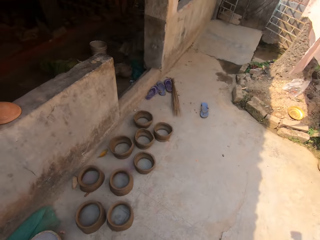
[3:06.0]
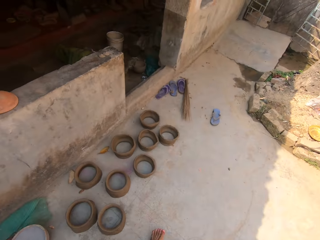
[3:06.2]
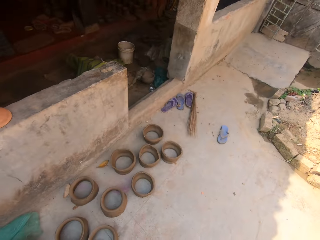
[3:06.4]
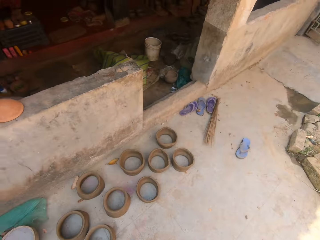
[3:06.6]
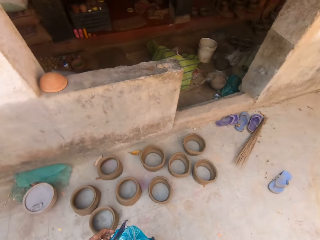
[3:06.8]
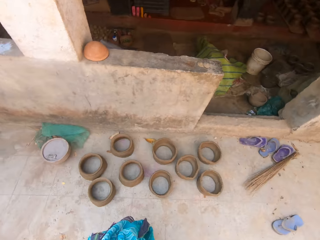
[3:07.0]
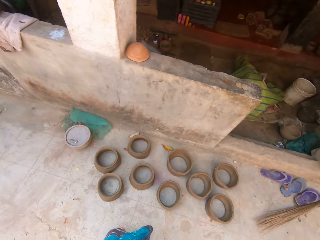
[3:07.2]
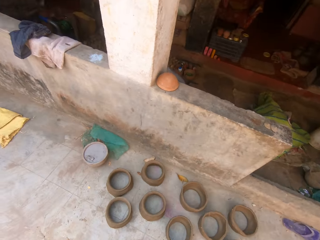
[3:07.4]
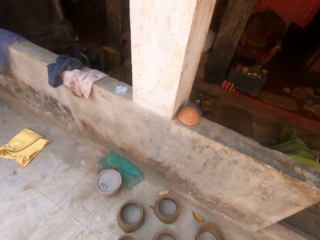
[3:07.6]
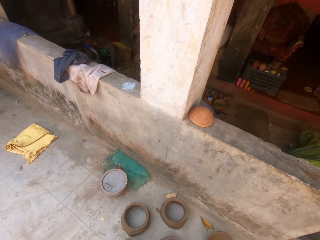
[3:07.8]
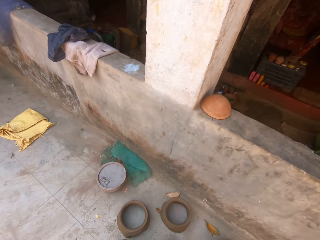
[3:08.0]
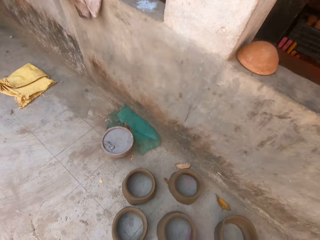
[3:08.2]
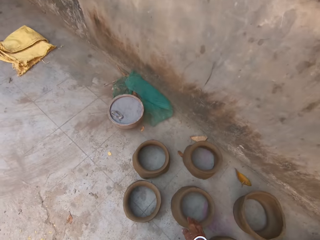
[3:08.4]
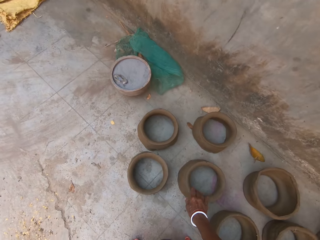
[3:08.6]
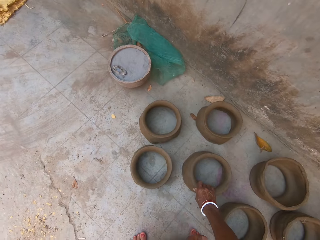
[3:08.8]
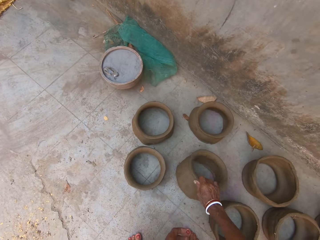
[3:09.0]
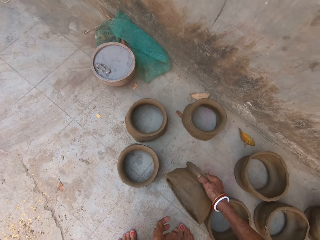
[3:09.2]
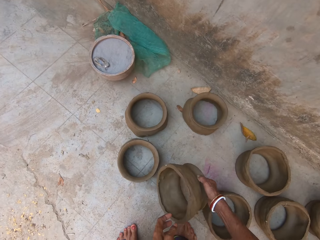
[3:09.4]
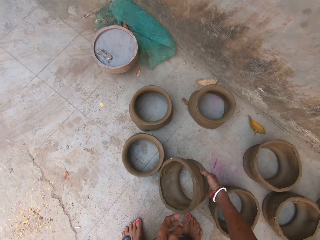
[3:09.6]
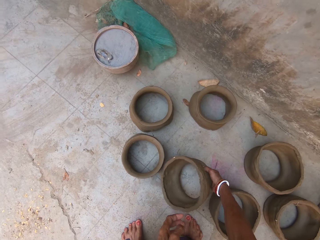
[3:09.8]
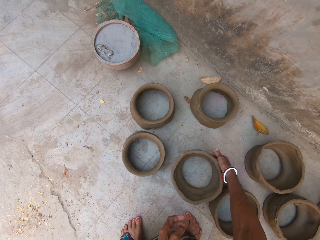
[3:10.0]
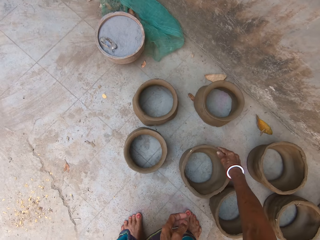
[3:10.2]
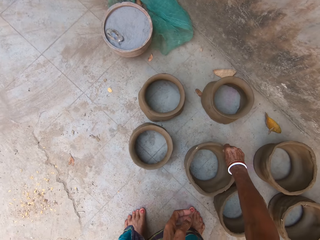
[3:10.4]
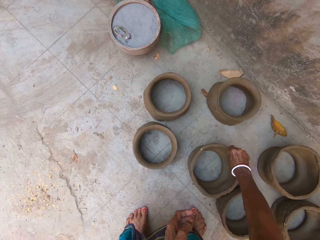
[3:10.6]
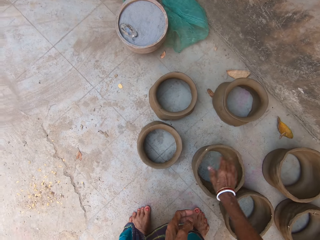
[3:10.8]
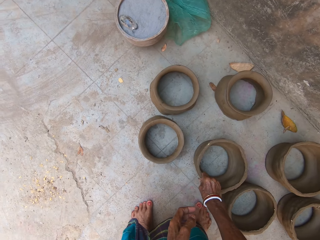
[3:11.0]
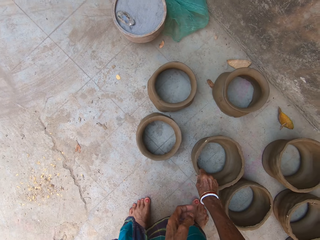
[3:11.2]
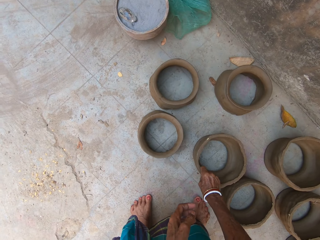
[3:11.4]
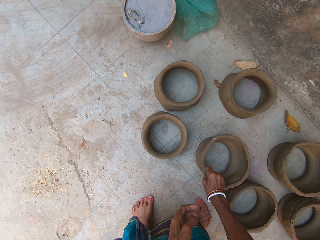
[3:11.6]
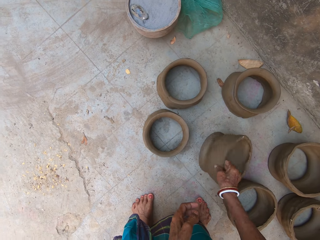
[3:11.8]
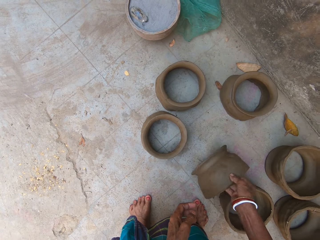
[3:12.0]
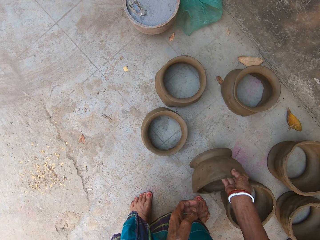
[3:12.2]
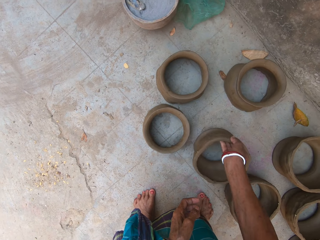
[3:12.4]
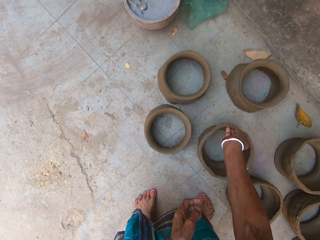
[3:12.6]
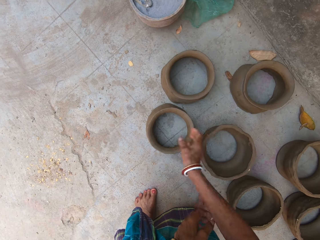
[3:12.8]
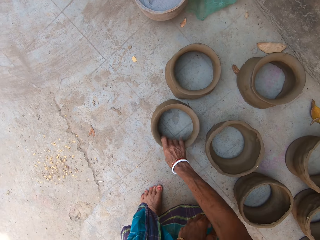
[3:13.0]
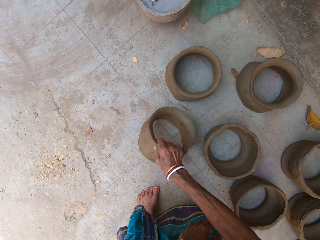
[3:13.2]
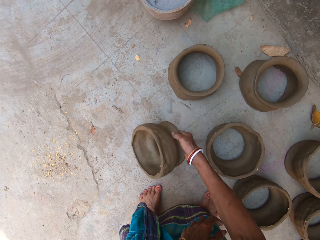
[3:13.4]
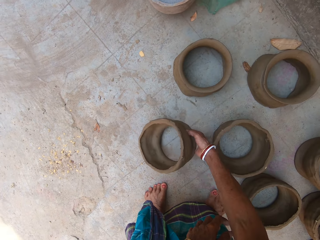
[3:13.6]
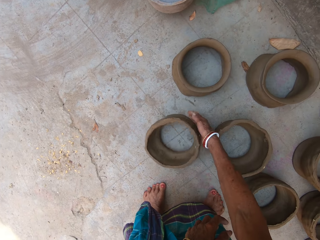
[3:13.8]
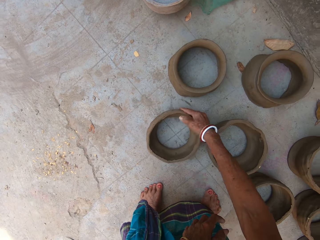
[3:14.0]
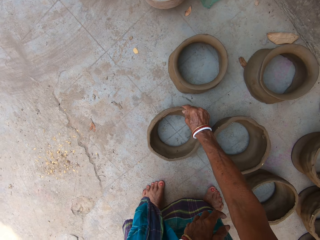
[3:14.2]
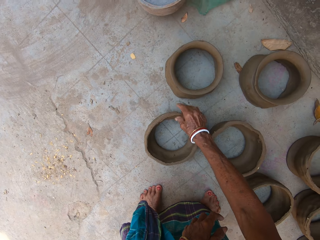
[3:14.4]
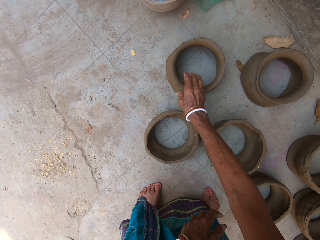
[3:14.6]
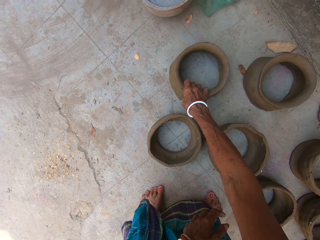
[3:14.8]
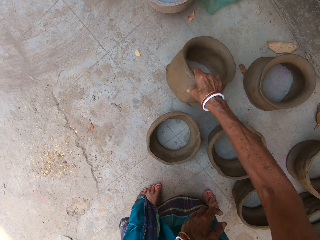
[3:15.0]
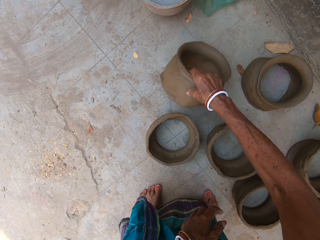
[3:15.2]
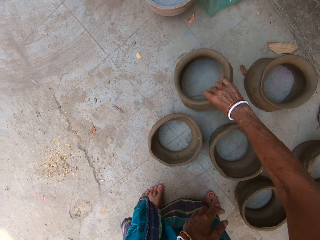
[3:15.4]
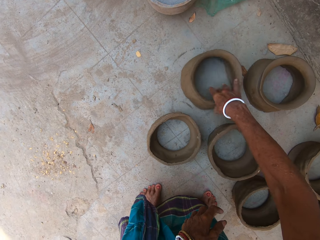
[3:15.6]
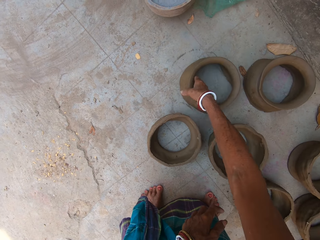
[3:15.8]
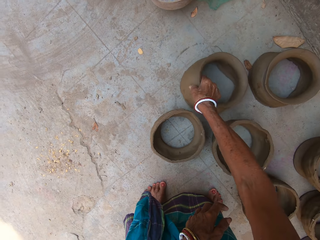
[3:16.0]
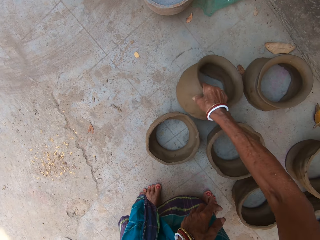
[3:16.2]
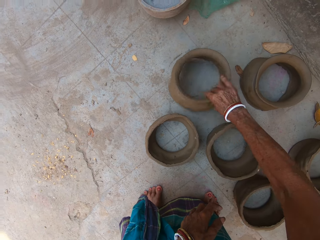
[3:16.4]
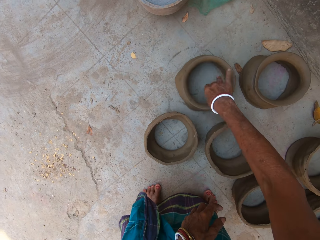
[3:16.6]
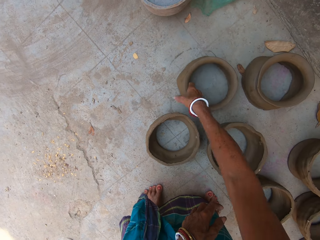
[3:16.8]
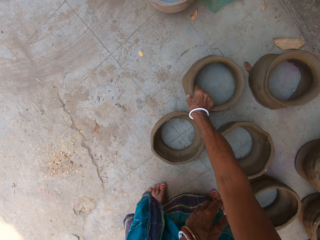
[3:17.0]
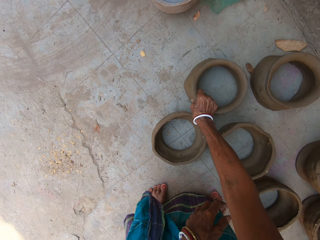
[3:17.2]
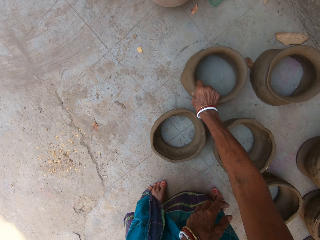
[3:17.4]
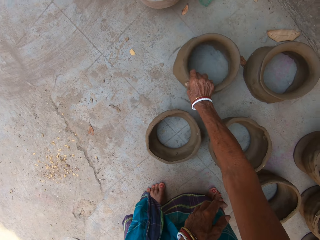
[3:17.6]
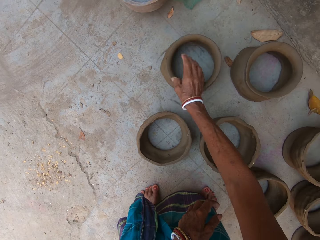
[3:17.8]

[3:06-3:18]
The camera wearer walks on the floor. They look around. They move the model pot part or pottery on the ground. They touch the pot part. They move the model pot part on the ground. They pick up the pot part. They turn the pottery. They turn the pottery again.

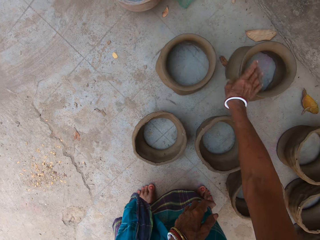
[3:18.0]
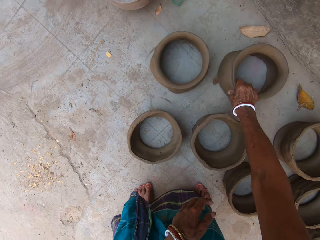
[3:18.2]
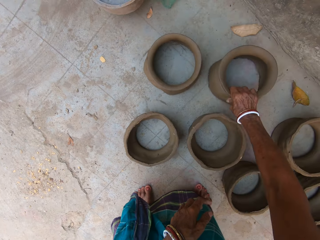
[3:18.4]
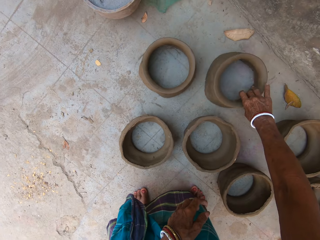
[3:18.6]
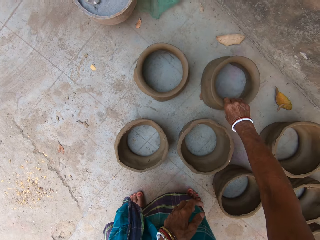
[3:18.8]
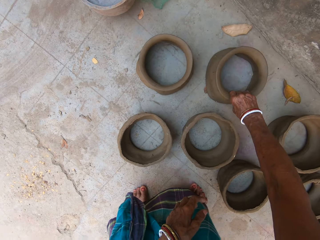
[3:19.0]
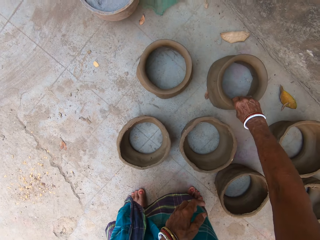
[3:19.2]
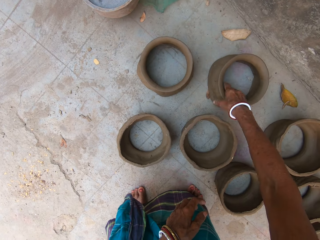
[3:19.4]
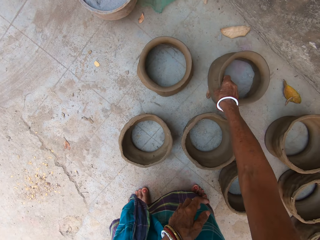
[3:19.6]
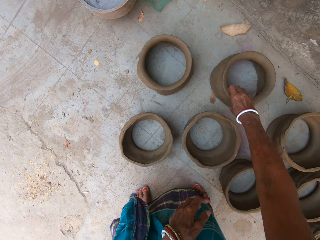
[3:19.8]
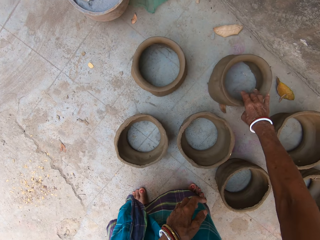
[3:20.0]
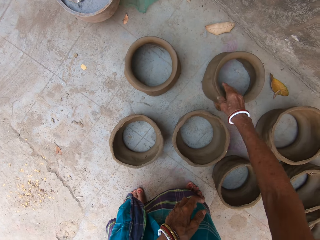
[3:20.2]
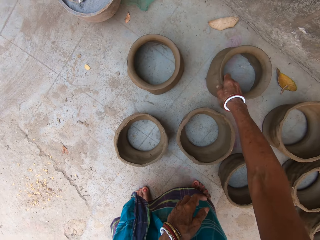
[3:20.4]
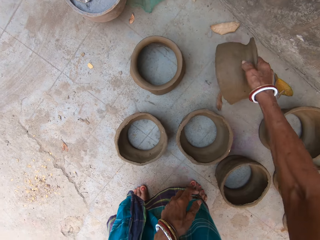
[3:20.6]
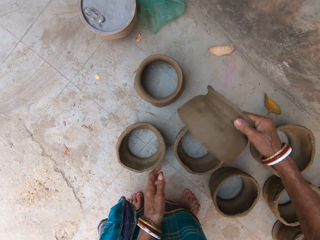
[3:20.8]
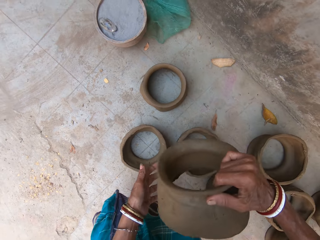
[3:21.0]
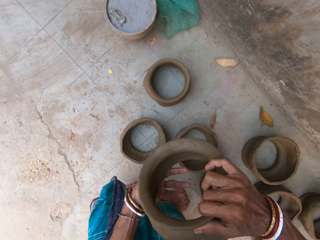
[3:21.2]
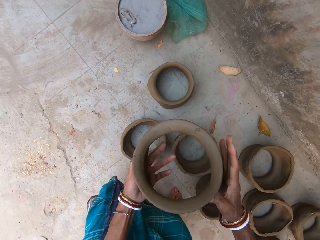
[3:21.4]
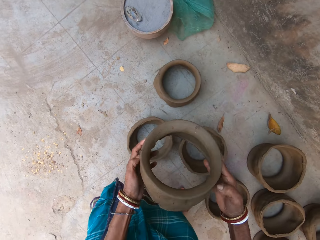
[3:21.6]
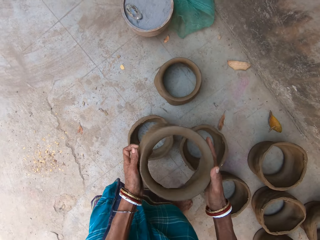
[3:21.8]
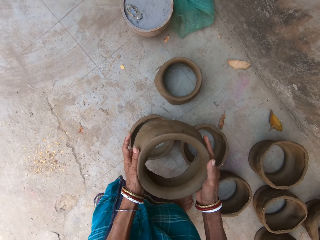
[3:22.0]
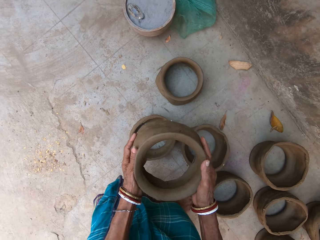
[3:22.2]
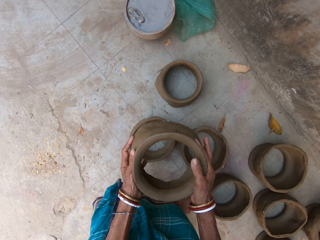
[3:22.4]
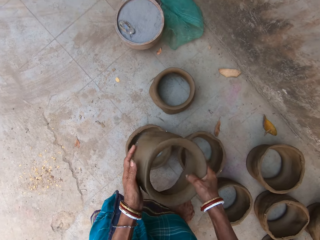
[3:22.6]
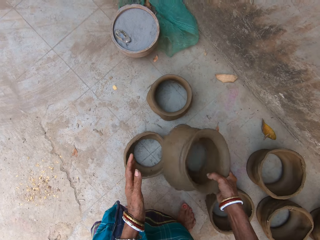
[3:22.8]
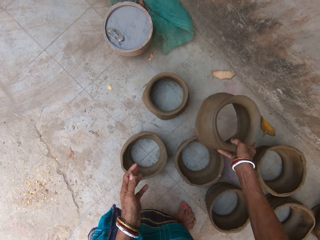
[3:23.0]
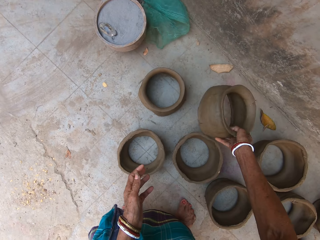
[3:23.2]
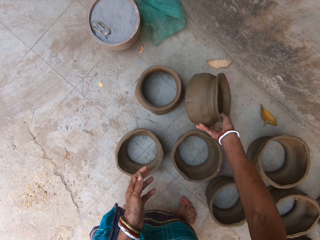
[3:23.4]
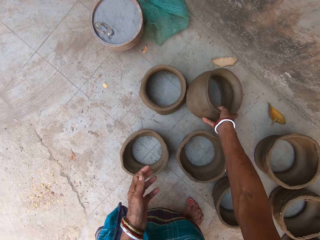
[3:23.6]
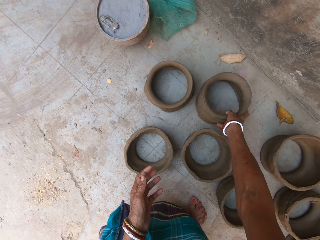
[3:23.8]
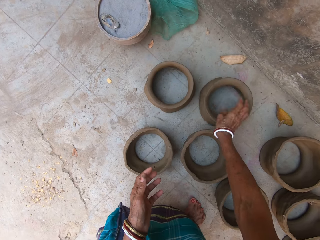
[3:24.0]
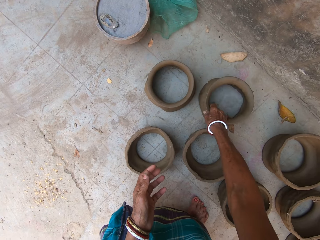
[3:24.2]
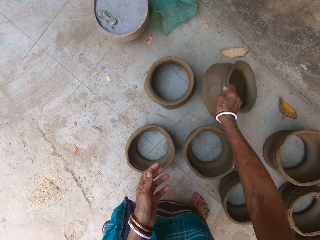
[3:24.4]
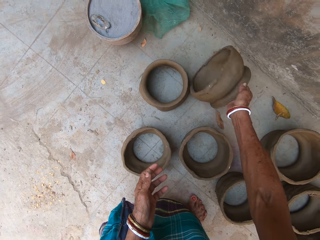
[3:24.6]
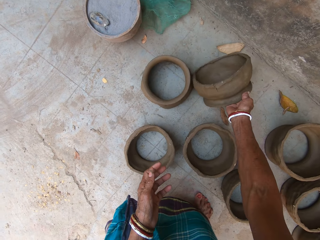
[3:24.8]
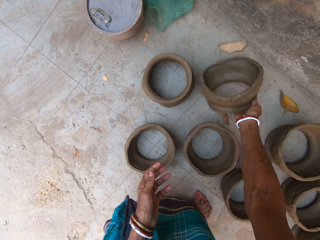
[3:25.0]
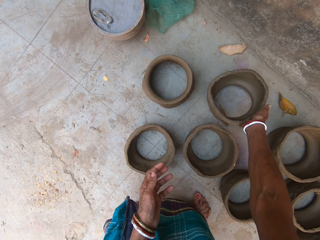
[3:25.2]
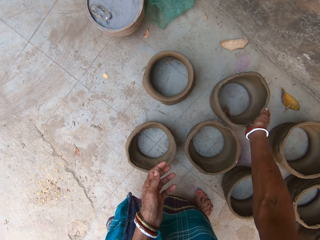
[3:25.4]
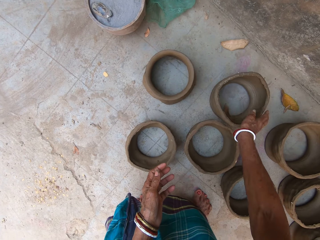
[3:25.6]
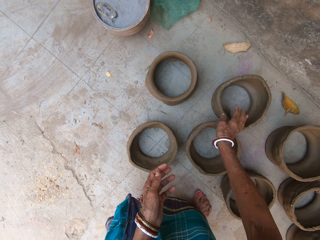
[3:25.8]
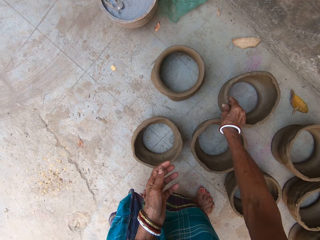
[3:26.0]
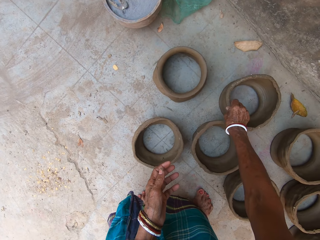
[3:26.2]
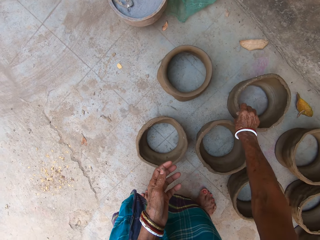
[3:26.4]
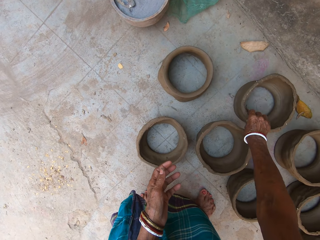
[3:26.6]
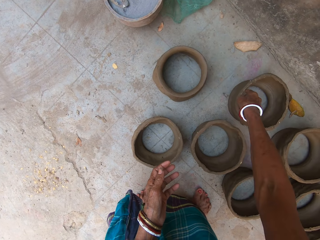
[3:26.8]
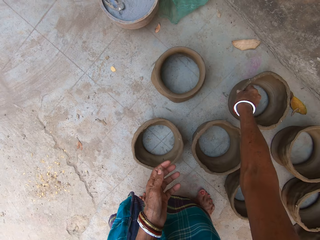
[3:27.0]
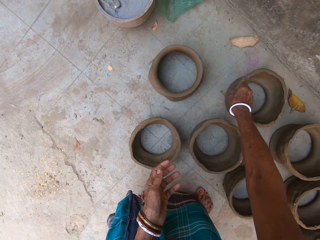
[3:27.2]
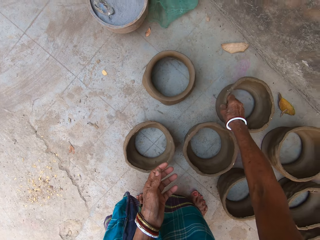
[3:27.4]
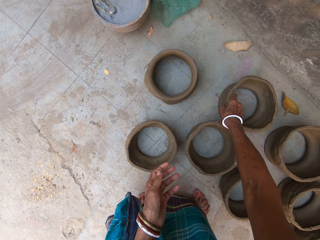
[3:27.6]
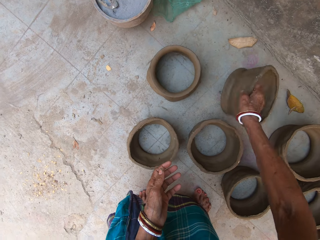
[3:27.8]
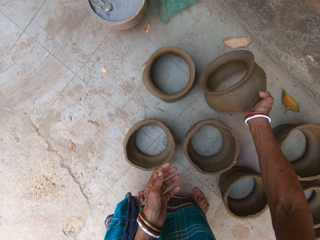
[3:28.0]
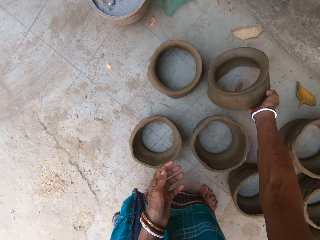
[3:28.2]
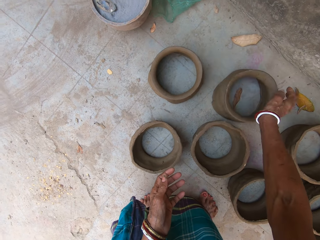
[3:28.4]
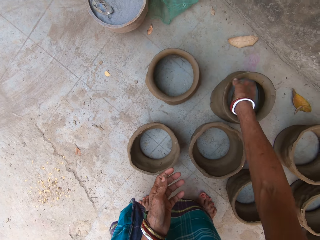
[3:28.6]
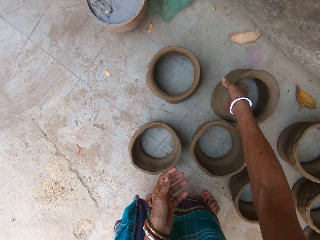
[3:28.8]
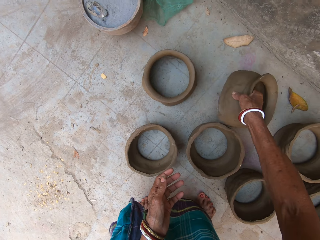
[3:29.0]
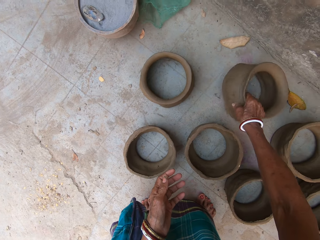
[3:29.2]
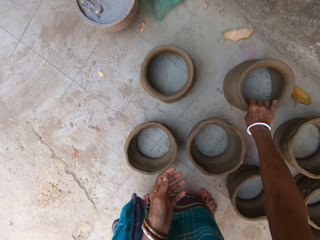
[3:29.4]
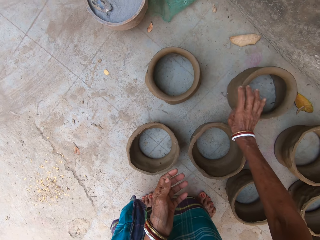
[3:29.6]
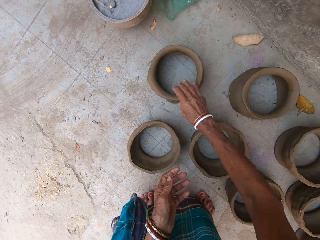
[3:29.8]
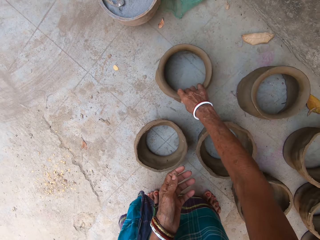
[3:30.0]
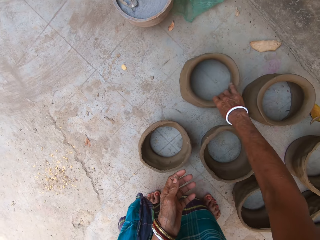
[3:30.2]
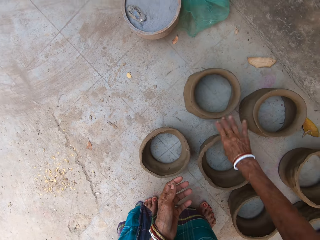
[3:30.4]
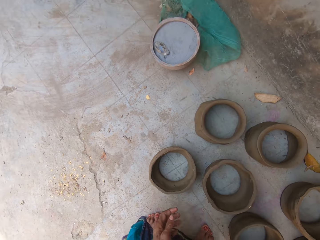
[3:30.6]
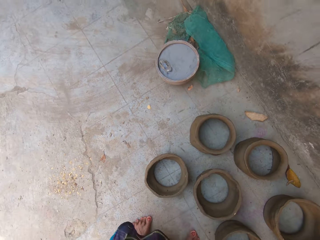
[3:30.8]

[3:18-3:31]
The camera wearer moves the pottery. They shape the pot part. They move the model pot part on the ground. They turn the model pot part on the ground. They move the model pot part on the ground. They turn the model pot part on the ground. They take the other pot. They move the model pot part on the ground.
